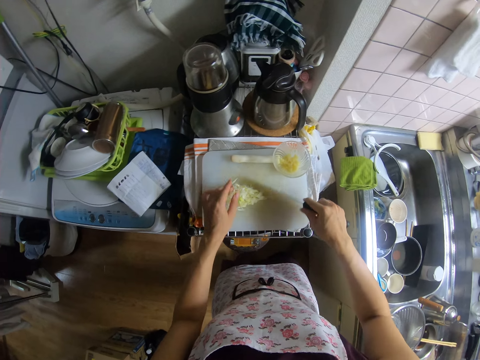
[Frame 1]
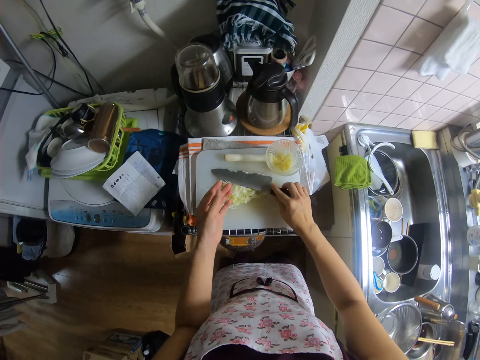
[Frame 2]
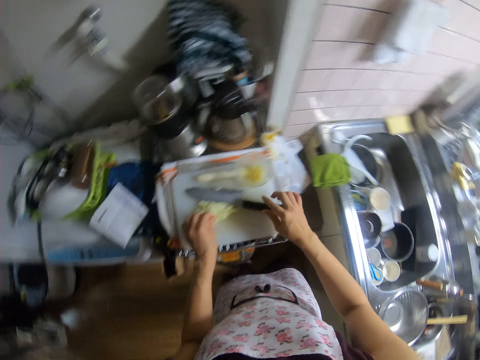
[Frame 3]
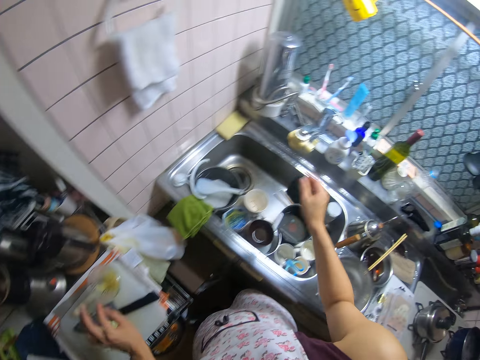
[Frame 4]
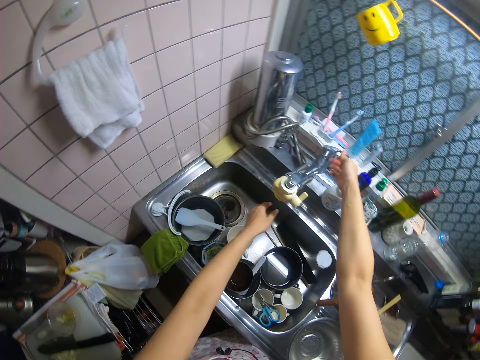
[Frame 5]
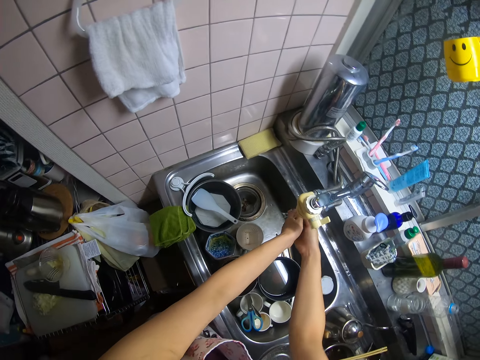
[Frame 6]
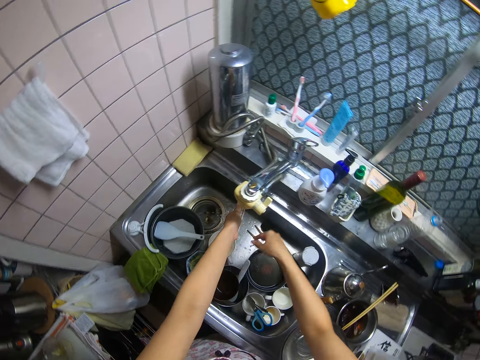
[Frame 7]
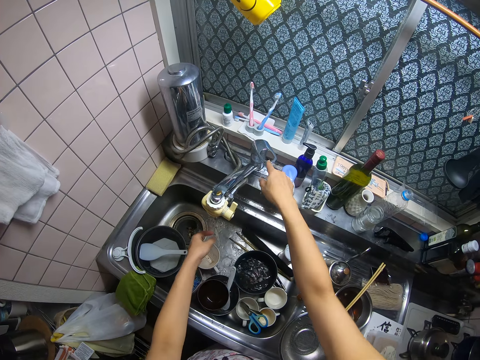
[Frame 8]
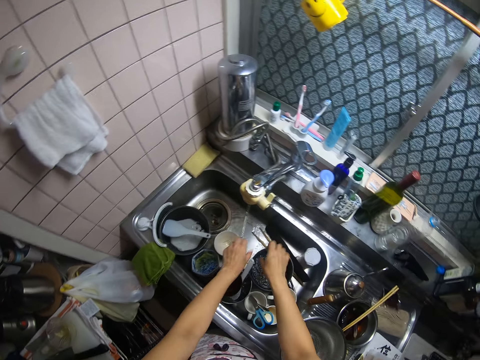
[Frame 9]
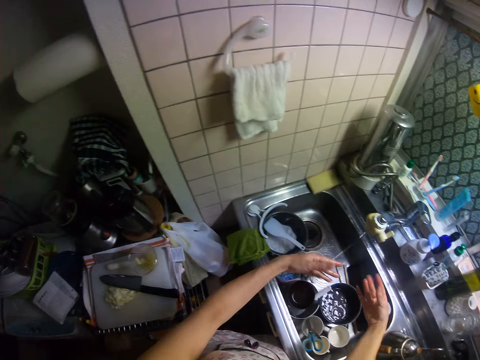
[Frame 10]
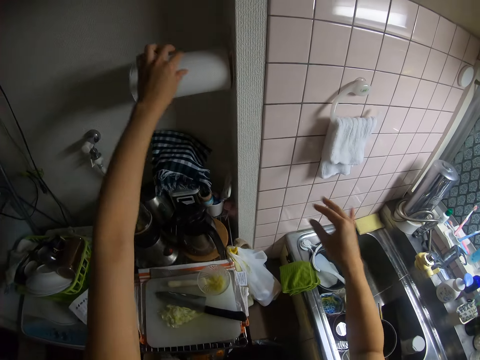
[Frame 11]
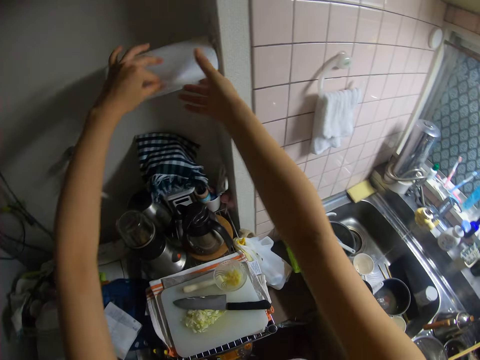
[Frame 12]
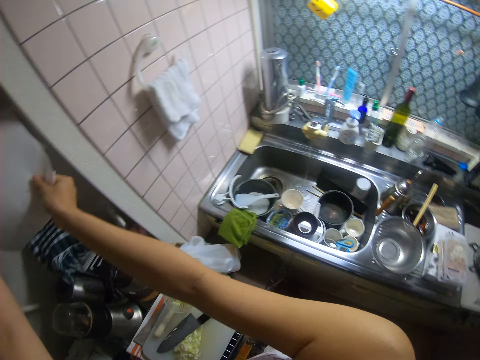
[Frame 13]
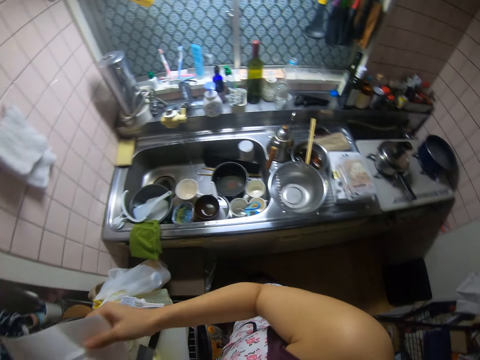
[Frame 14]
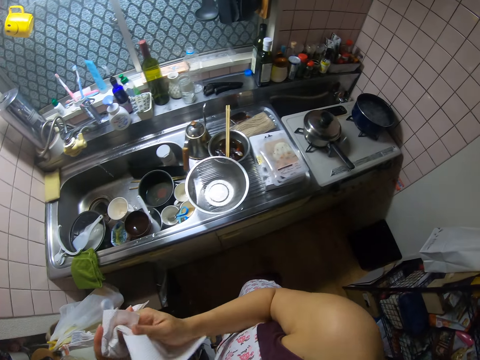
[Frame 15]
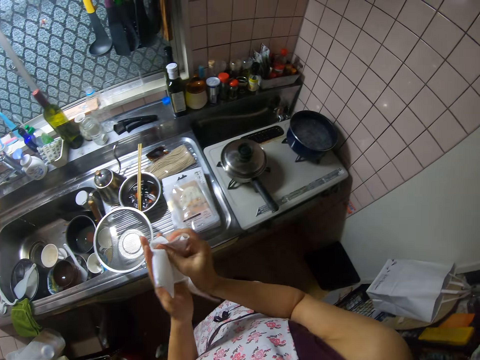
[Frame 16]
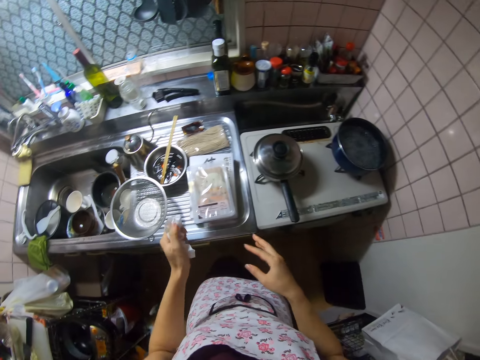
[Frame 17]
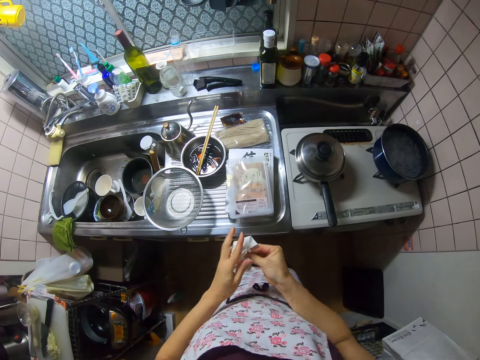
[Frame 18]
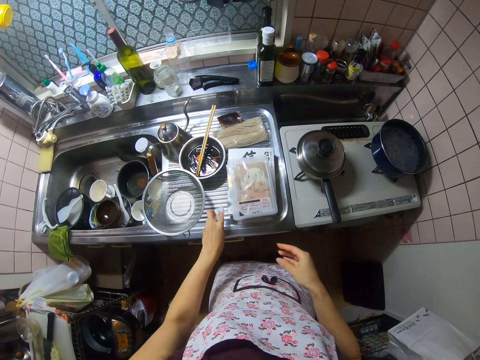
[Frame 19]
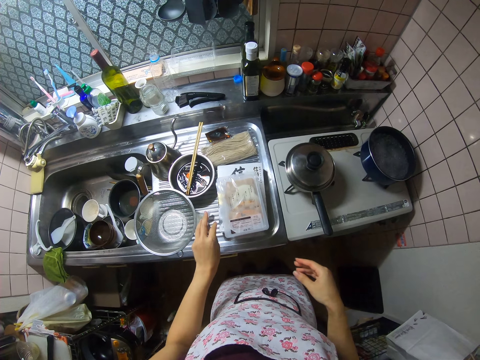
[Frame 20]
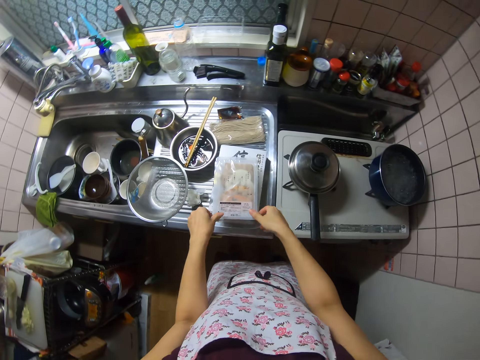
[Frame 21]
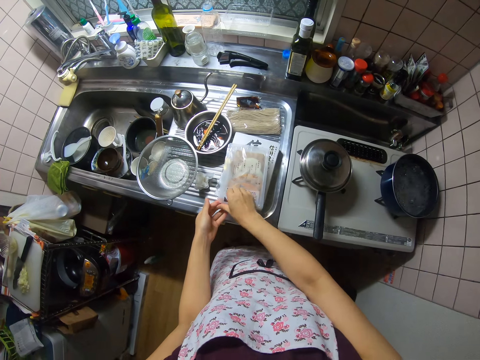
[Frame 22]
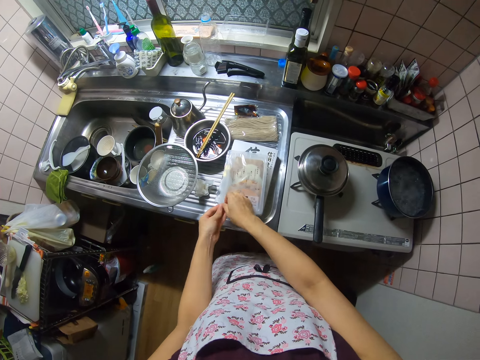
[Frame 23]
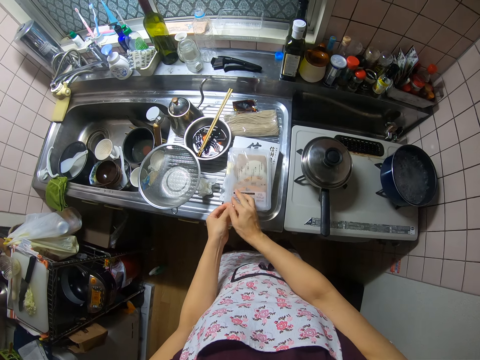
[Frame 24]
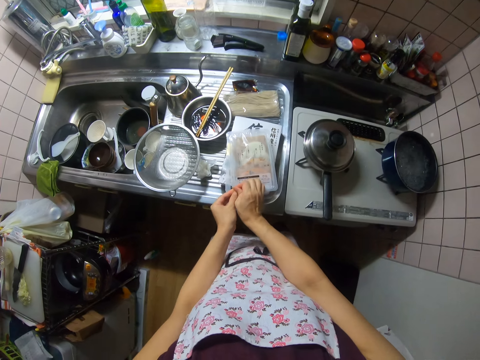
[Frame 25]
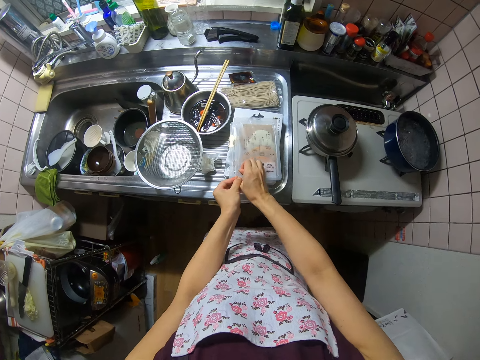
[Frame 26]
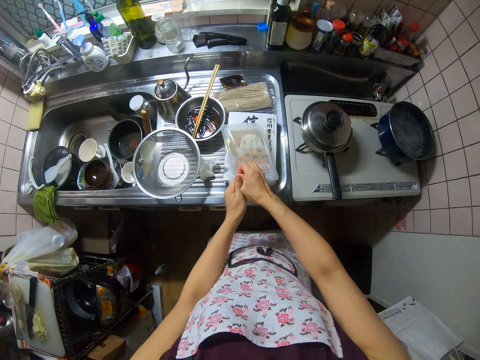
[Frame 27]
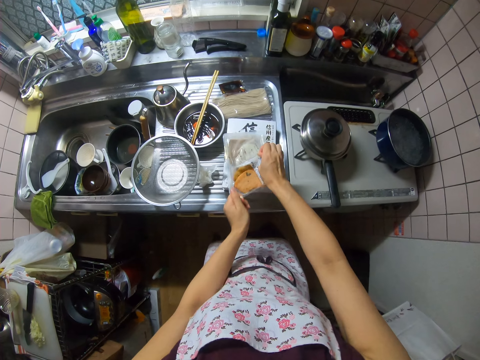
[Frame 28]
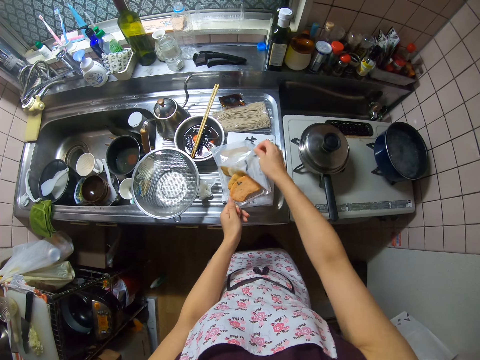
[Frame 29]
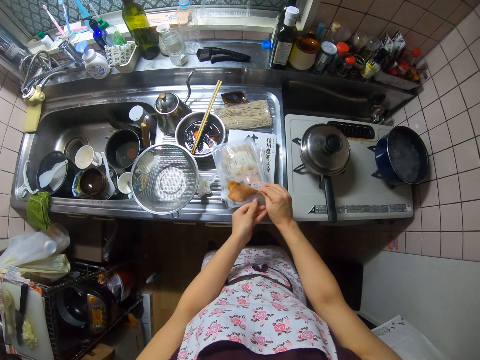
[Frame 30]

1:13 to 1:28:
The camera wearer drops the knife on the chopping board. She opens the sink tap, washes her hand with water from the sink tap, and closes the sink tap. She cuts tissue paper from a tissue roll by the wall. She dries her hand with the tissue paper. She drops the tissue paper on the sink. She opens a pack of cookies on the sink.

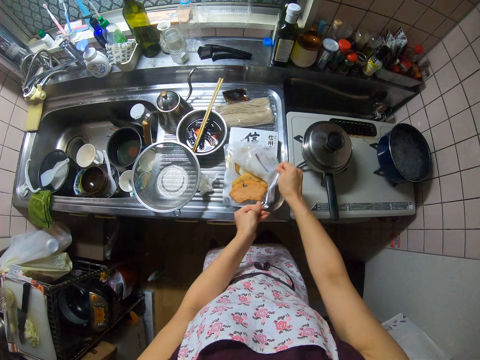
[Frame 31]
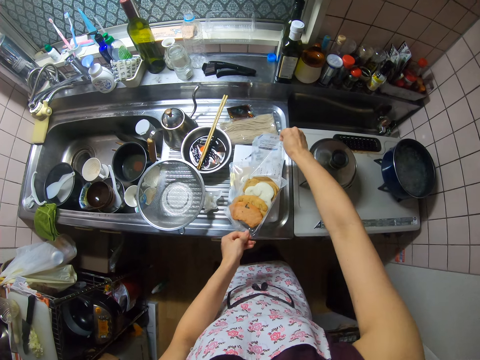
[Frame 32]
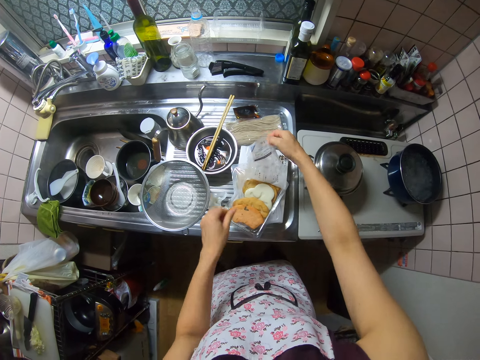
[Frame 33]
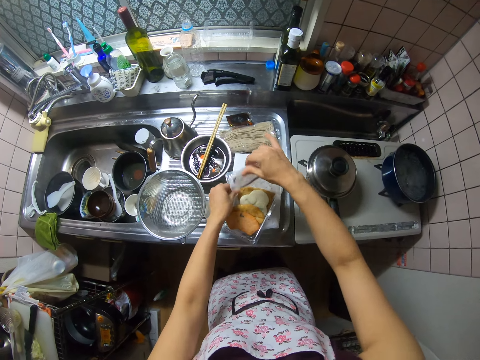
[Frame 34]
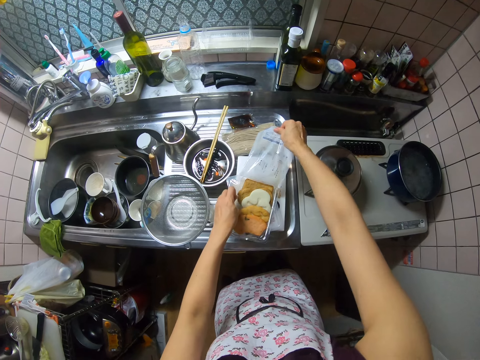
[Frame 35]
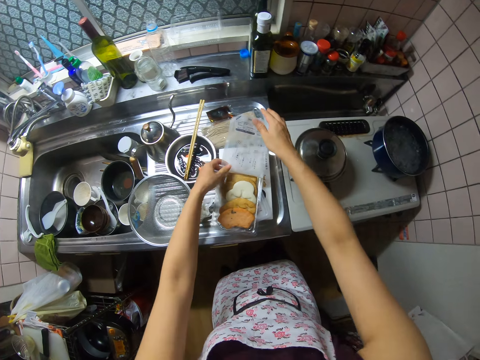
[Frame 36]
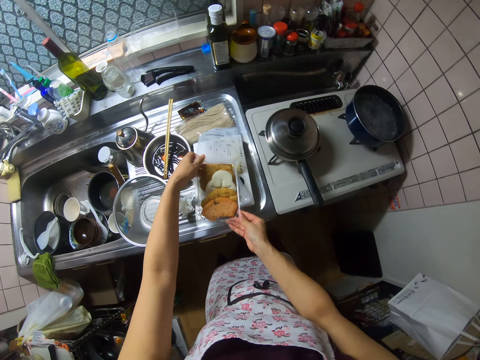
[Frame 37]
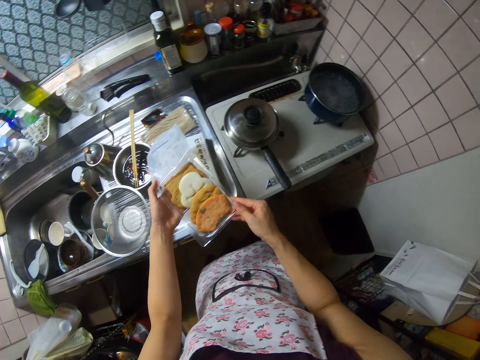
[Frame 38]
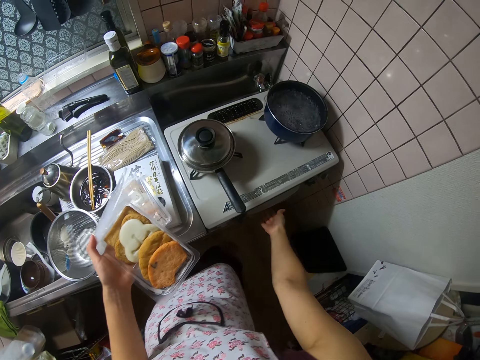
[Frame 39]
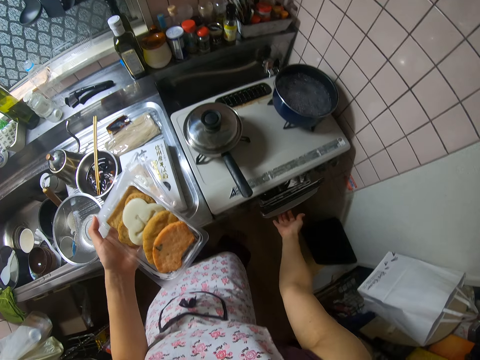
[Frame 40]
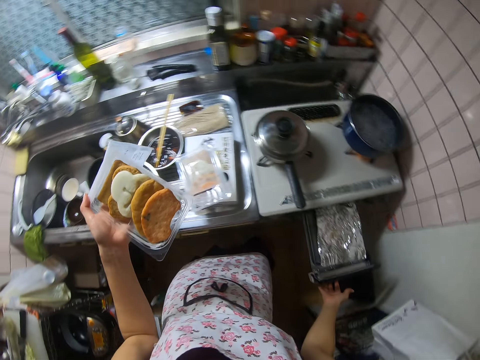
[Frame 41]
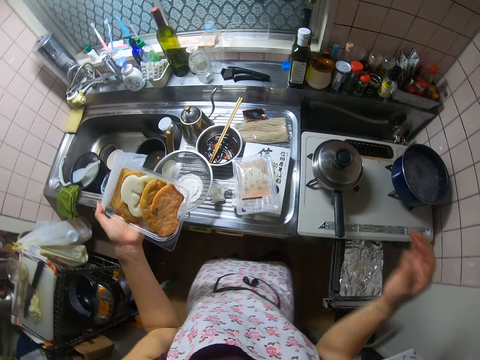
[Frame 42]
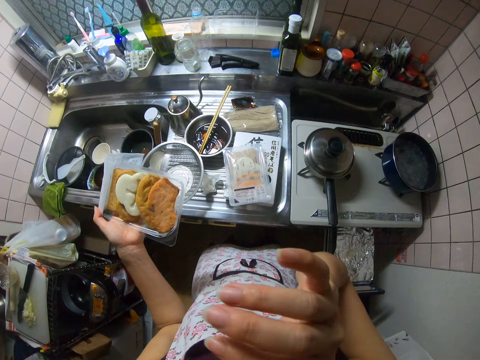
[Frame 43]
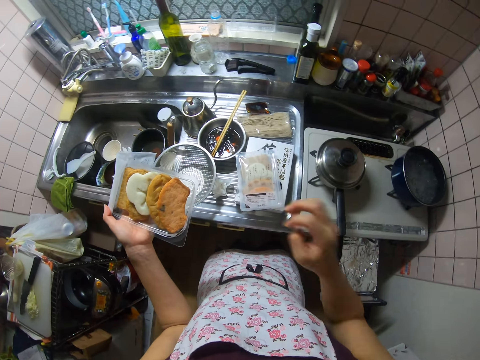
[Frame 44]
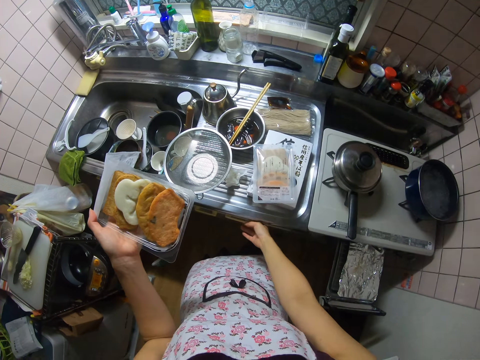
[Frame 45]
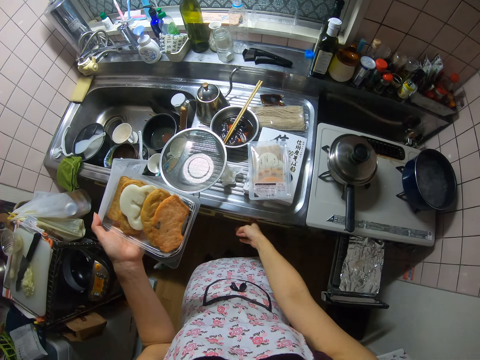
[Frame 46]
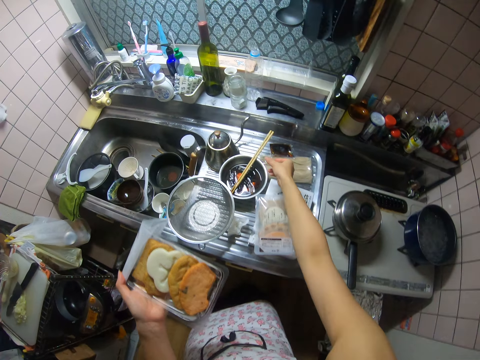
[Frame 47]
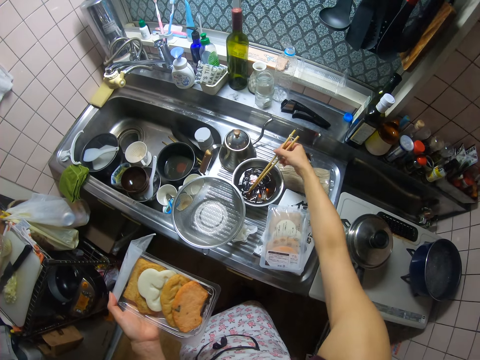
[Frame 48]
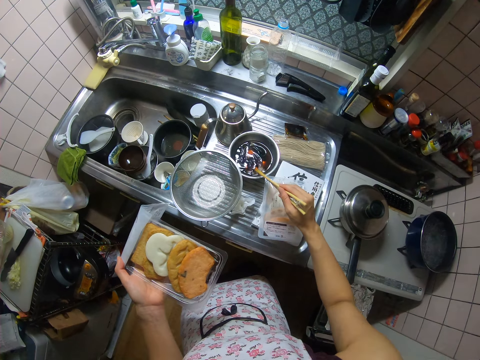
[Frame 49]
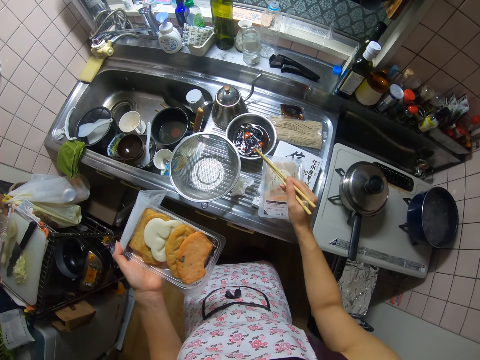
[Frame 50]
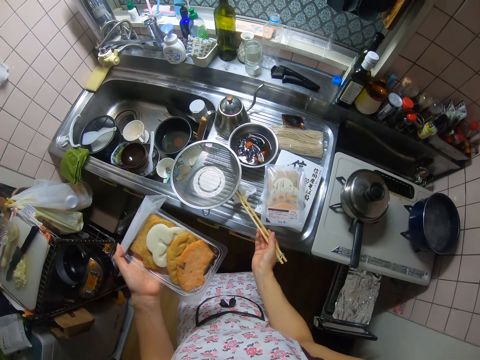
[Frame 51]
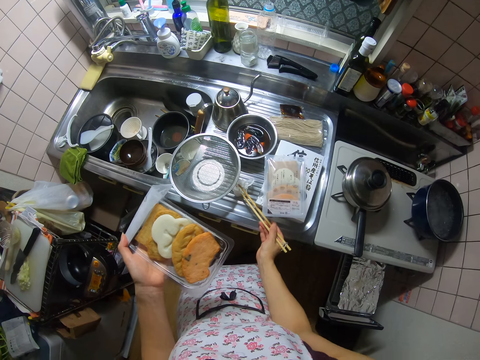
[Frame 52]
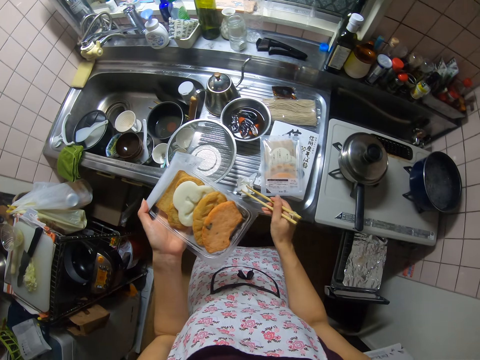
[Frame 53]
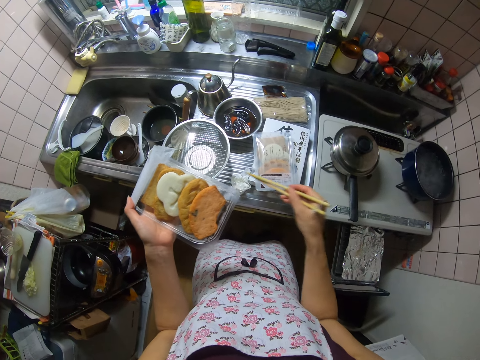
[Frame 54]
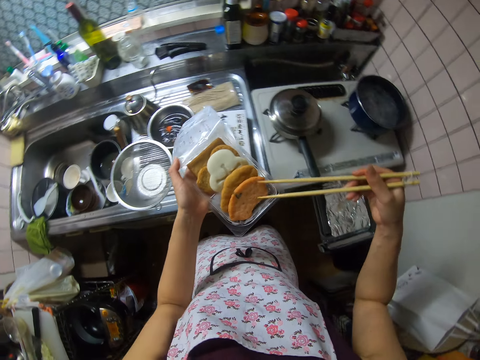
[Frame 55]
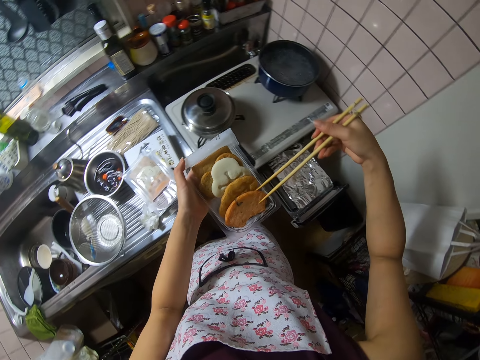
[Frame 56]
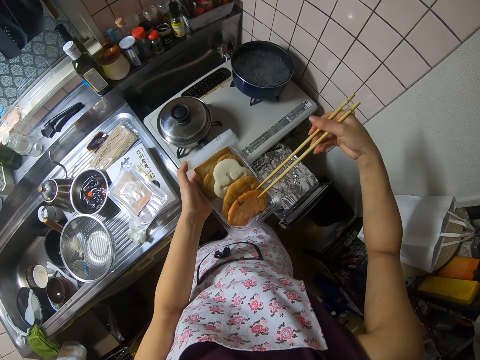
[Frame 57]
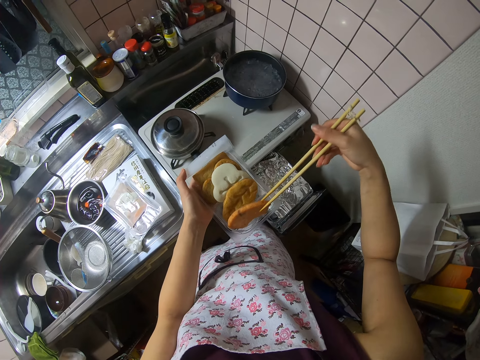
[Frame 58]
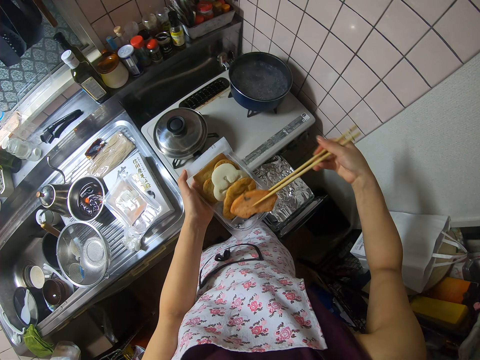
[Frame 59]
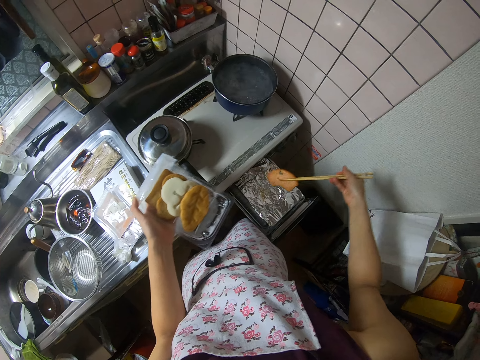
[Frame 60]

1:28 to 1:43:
The camera wearer carries the pack of cookies from the sink. She opens a mini oven under a cooker. She touches her face with her right hand. She picks chopsticks from a bowl with liquid. She dries the chopsticks with the tissue on the sink. She arranges the cookies in the mini oven with the chopsticks.
